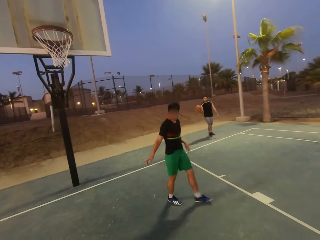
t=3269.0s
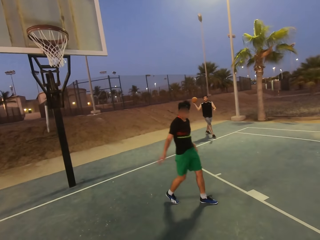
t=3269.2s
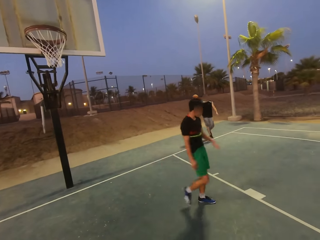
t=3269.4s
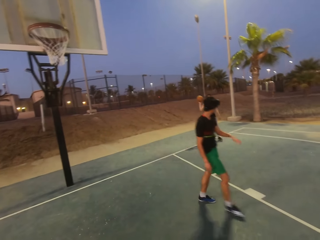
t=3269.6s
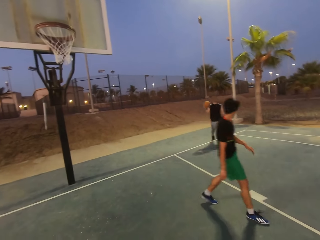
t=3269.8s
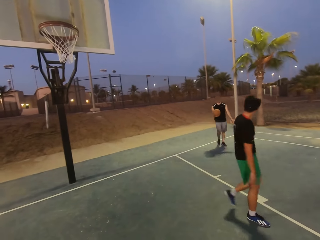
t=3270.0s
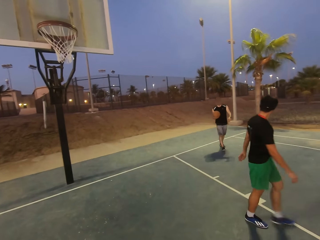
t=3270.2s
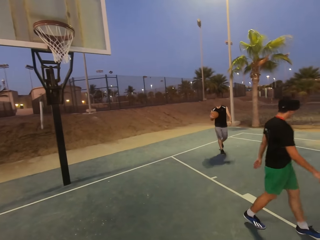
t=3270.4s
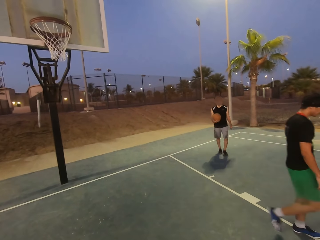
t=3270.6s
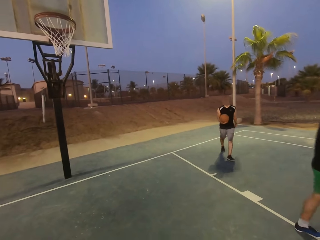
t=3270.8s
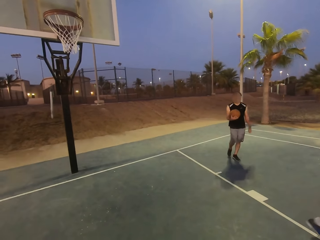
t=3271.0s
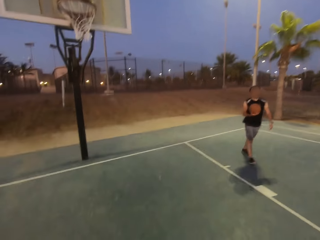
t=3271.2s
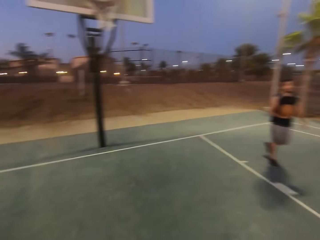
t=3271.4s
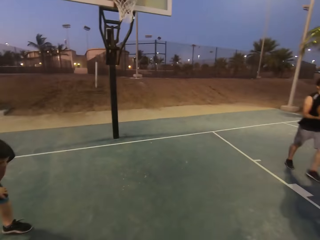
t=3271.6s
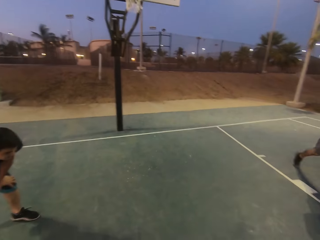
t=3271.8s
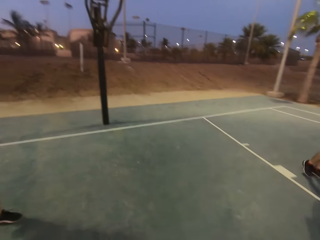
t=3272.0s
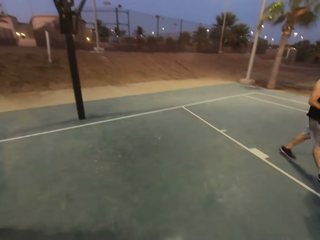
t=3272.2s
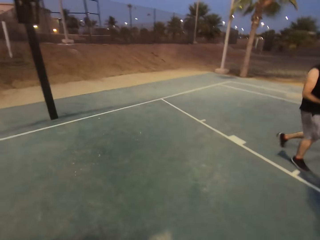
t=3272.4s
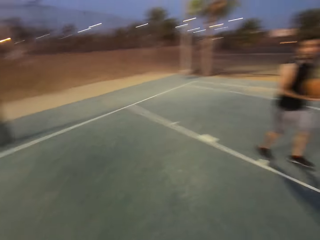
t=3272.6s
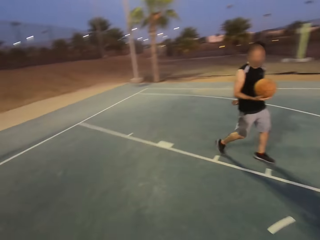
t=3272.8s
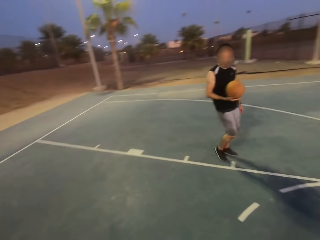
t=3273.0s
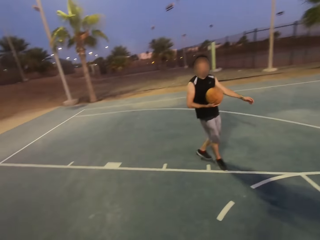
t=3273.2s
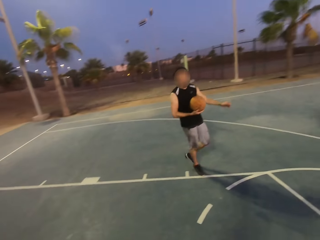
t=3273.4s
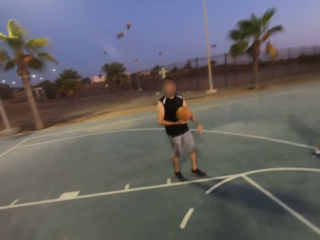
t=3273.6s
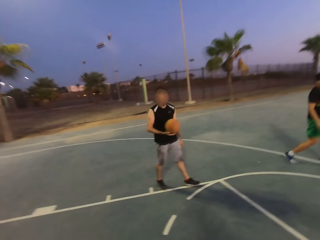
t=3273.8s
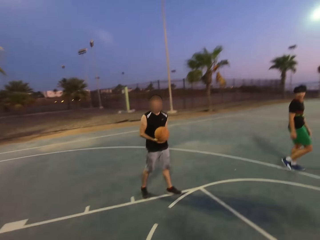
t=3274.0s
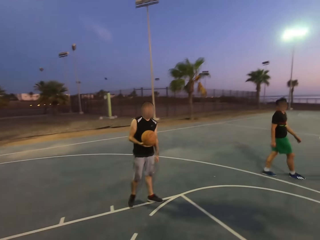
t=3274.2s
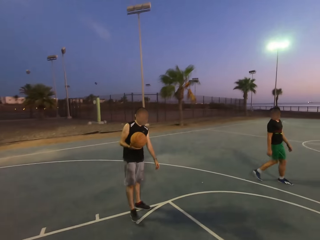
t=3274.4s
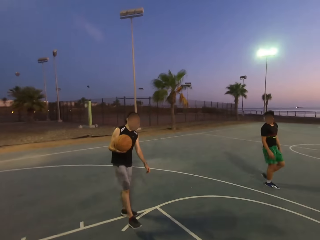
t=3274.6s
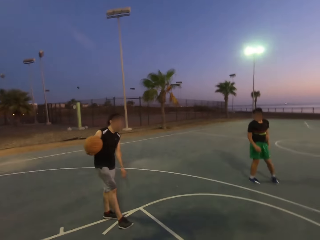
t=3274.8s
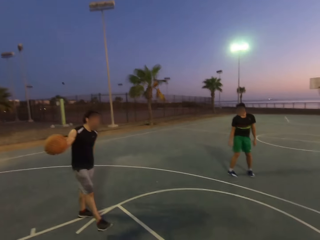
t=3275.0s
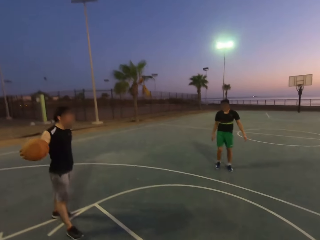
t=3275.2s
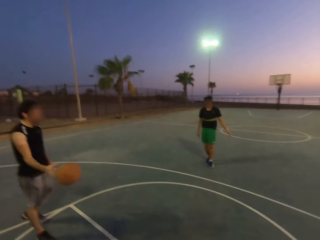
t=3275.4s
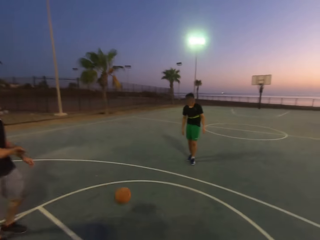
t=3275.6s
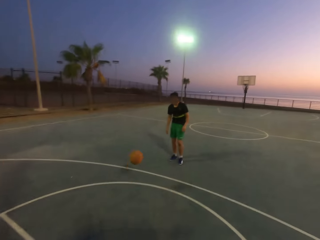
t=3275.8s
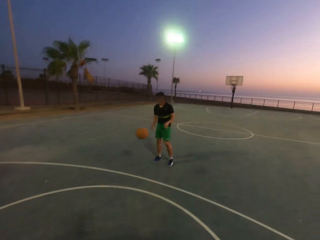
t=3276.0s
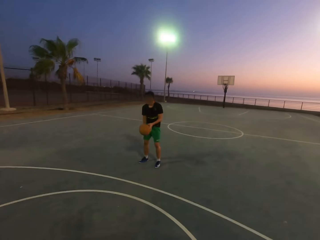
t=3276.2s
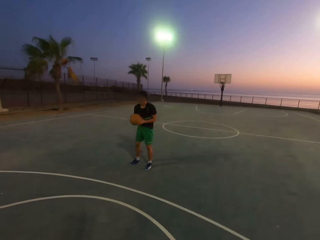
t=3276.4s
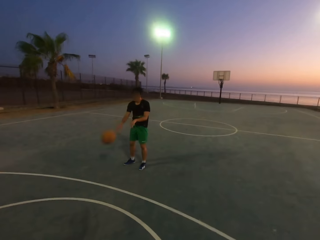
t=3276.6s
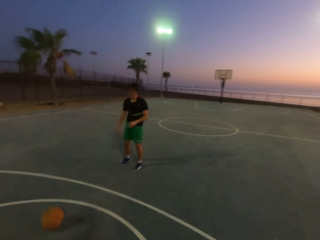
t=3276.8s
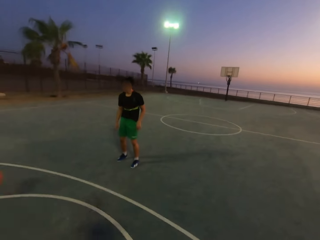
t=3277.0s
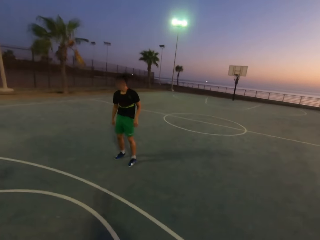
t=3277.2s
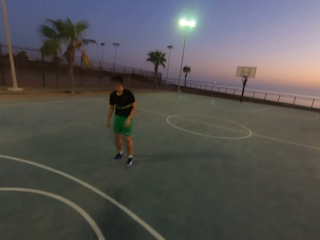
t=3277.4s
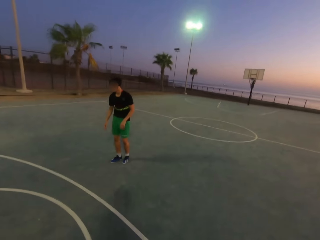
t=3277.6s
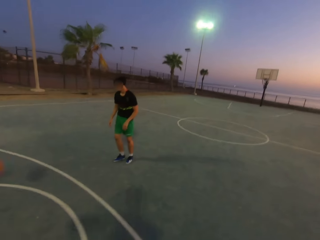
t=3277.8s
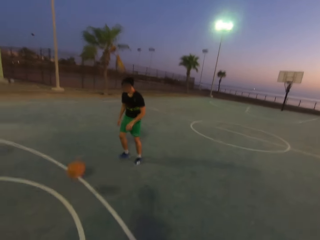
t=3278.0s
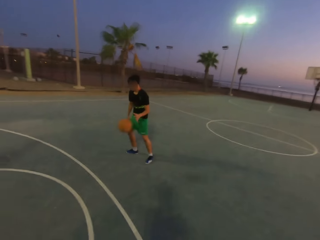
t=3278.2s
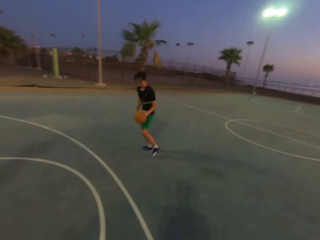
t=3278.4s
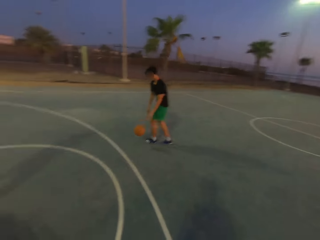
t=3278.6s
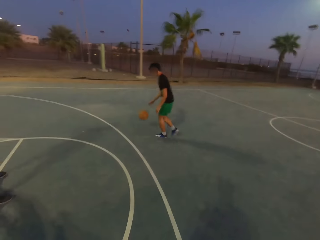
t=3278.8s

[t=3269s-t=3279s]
A man walks with the ball. The man throws the ball to another man. The other man picks up the ball. The other man throws back the ball to the first man. The first man throws the ball to the other man.

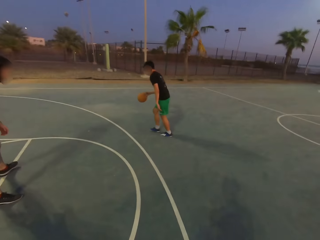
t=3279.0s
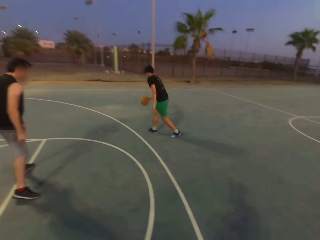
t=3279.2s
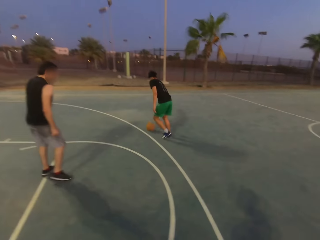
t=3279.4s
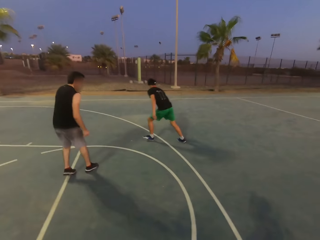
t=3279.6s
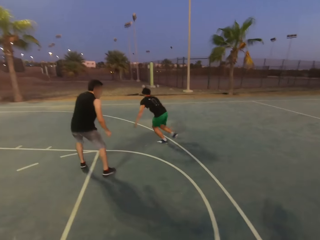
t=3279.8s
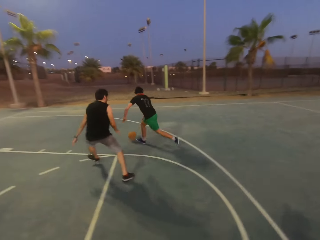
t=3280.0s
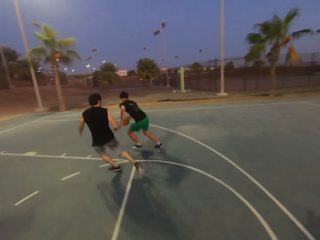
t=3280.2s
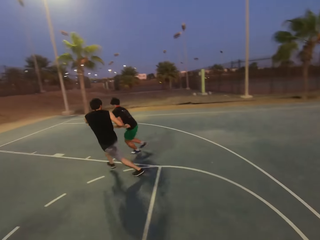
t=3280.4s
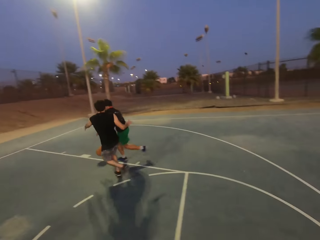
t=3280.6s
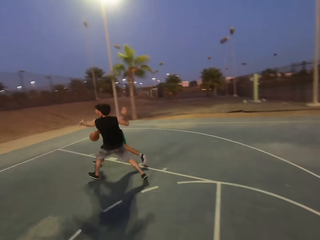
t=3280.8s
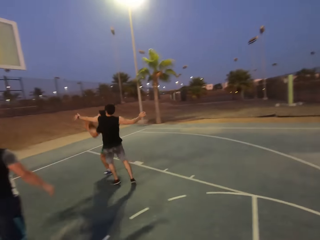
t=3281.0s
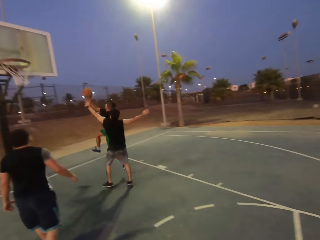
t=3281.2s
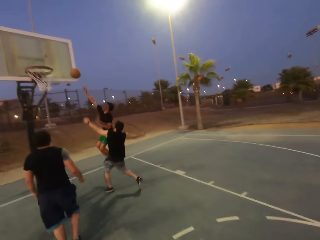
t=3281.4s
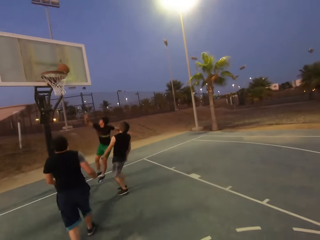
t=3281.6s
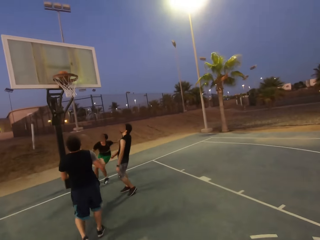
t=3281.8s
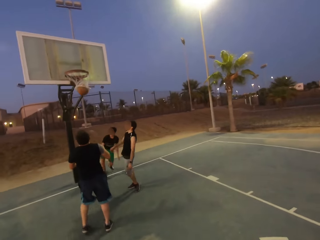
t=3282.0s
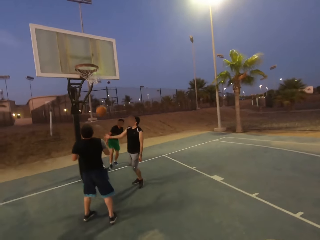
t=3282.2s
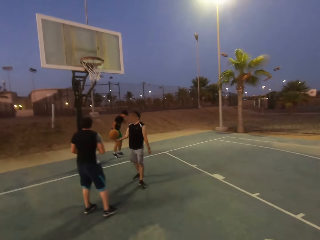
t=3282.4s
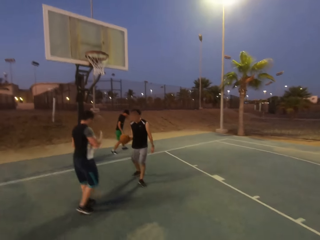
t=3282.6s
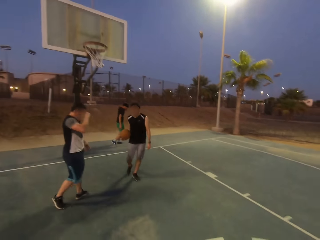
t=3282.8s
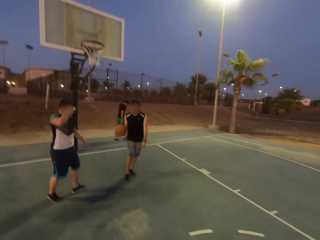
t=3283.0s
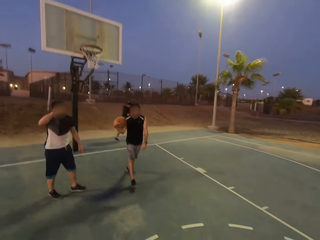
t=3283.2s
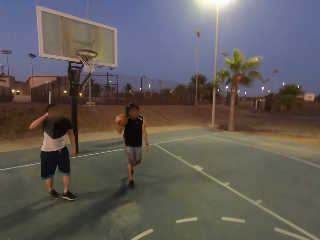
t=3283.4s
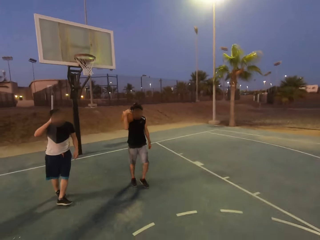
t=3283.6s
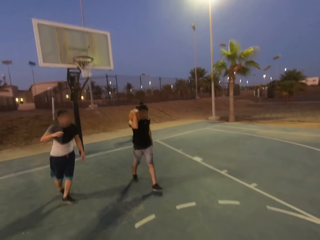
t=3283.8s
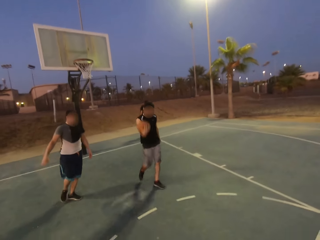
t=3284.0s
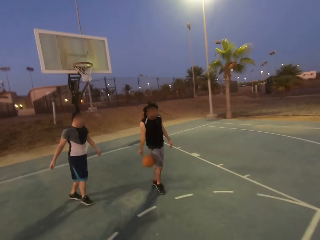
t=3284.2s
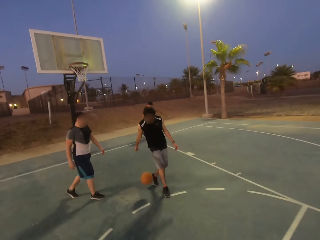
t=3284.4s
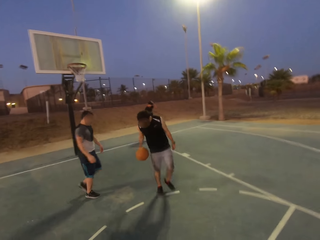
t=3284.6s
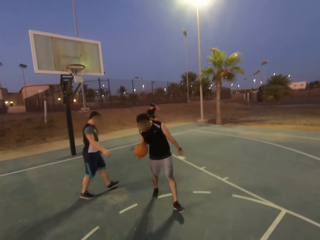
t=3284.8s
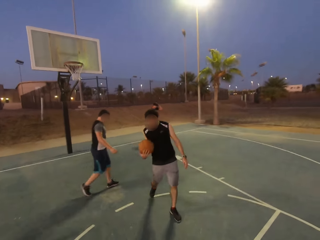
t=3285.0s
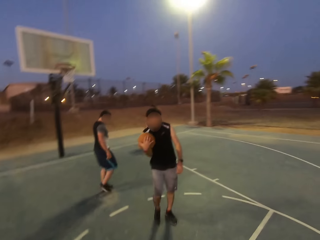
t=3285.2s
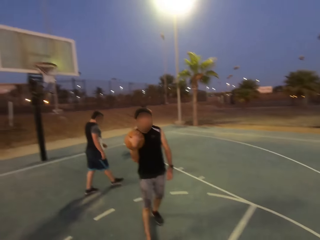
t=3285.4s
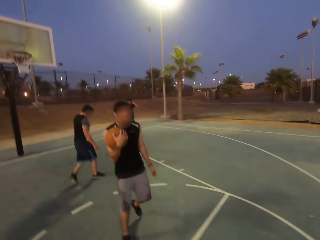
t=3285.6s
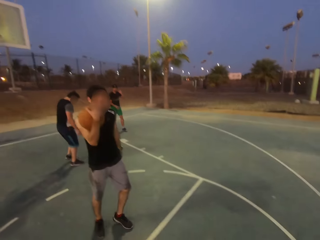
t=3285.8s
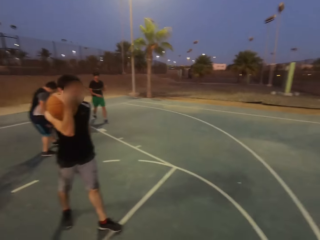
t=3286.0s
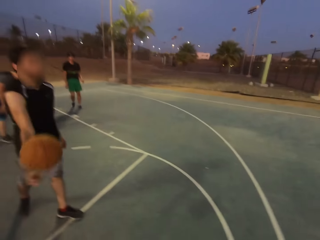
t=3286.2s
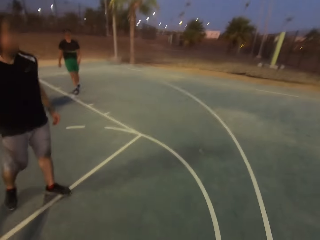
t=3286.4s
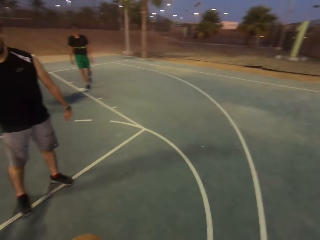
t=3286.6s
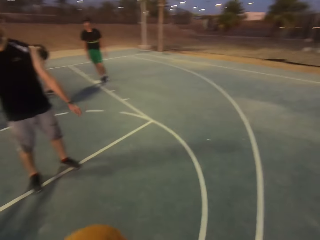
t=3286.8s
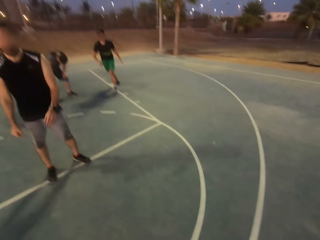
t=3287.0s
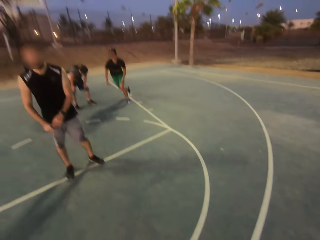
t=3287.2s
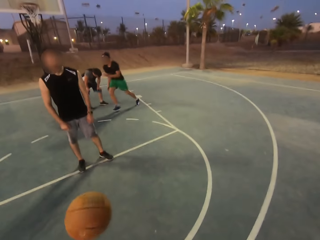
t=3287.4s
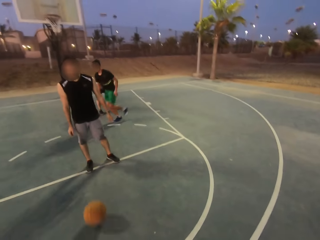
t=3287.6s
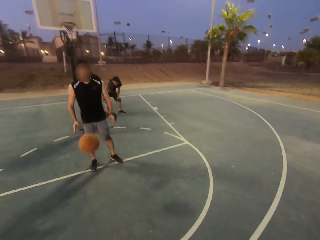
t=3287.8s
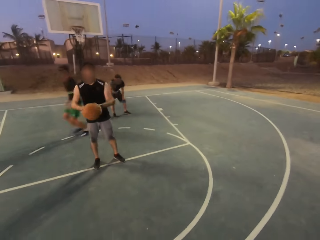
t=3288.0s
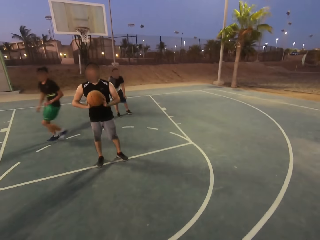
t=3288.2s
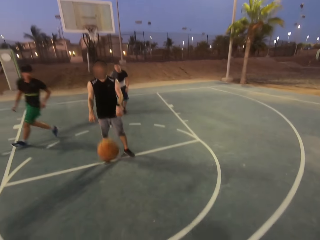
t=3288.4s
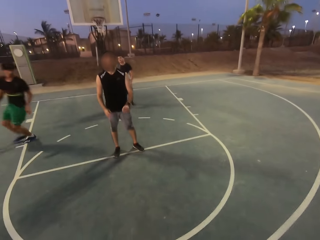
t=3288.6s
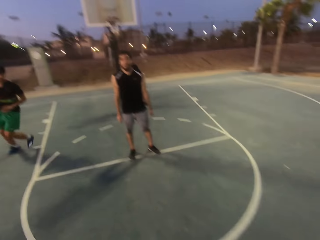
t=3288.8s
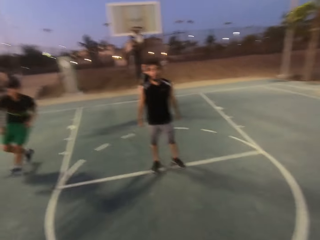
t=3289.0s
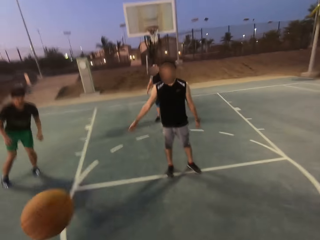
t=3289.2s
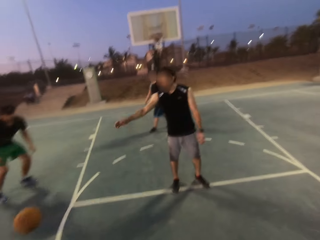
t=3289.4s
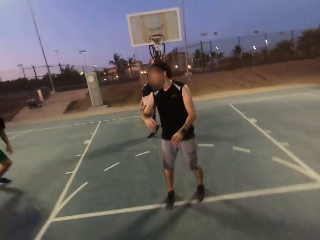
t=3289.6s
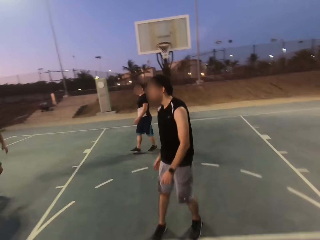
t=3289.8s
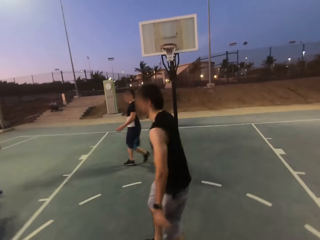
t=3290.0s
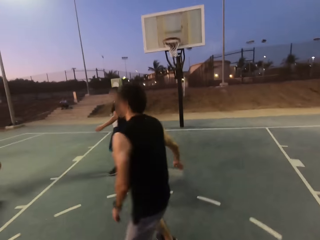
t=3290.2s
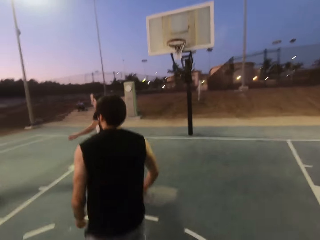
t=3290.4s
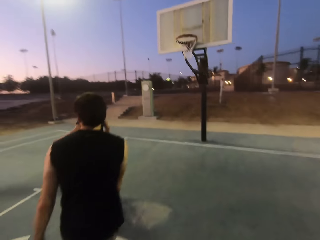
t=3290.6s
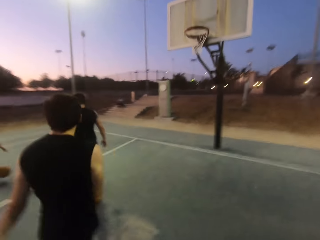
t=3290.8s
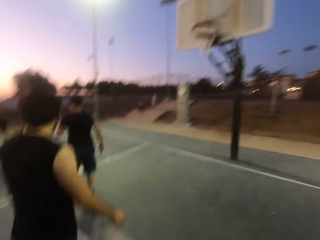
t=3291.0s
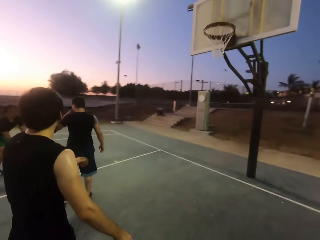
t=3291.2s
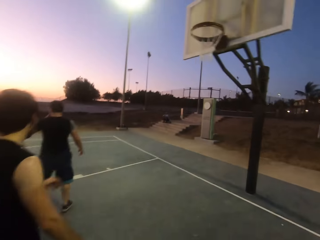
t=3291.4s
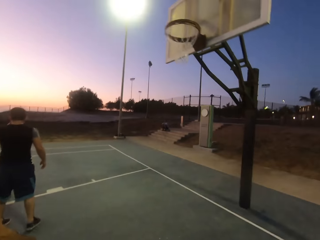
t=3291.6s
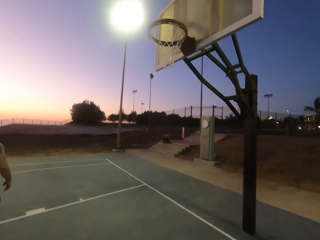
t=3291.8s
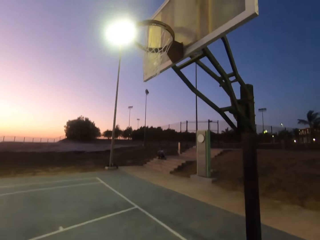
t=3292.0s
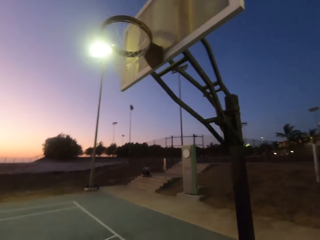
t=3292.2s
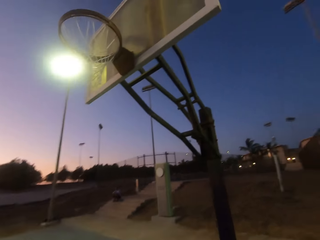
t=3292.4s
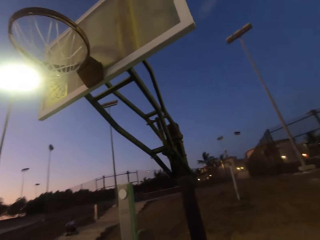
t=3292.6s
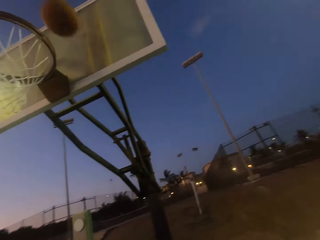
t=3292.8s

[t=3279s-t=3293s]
A man dribbles the ball. Another man shields. The first man throws the ball into the net. The other man throws the ball in the hoop, picks up the ball, holds the ball, walks holding the ball and dribbles the ball. He throws the ball to the camera wearer. They throw the ball back to the other man. The other man picks up the ball and throws the ball to the camera wearer. The camera wearer throws the ball to the first man. The first man dribbles the ball.
